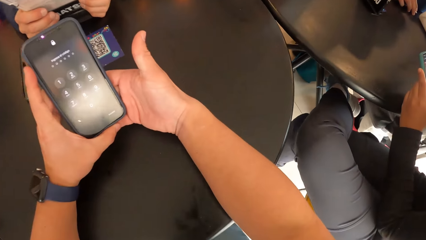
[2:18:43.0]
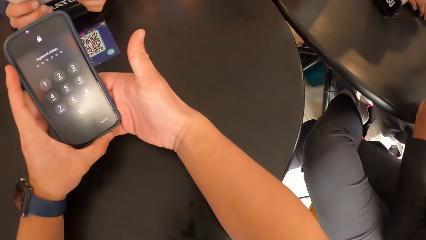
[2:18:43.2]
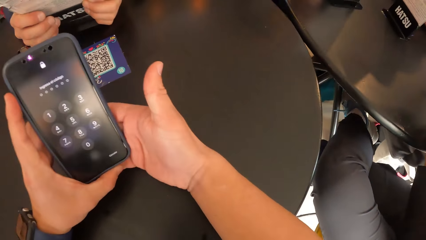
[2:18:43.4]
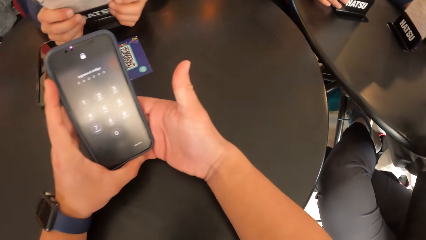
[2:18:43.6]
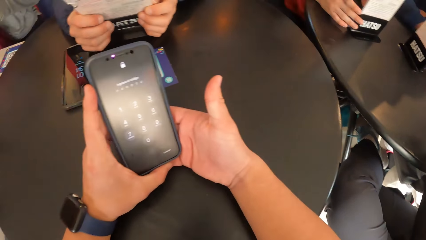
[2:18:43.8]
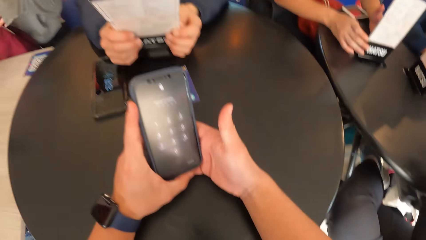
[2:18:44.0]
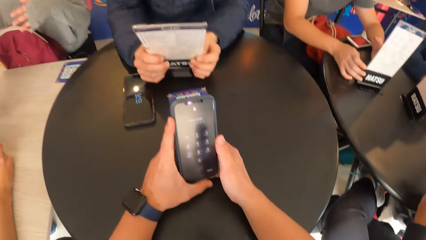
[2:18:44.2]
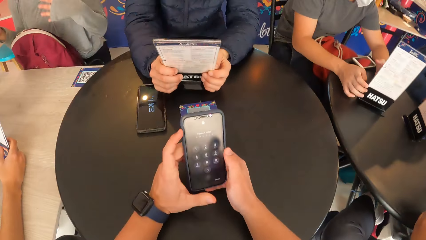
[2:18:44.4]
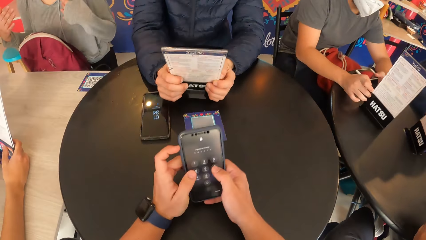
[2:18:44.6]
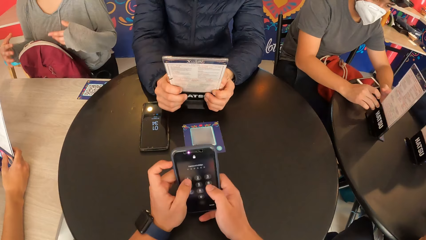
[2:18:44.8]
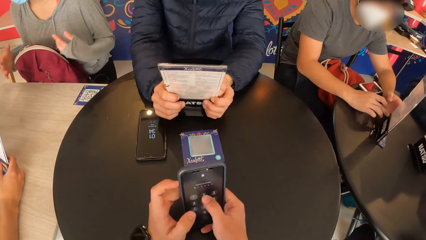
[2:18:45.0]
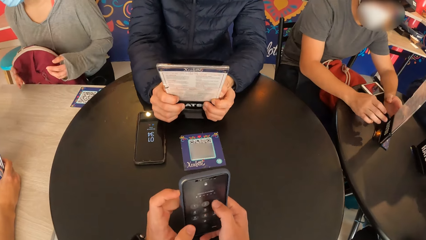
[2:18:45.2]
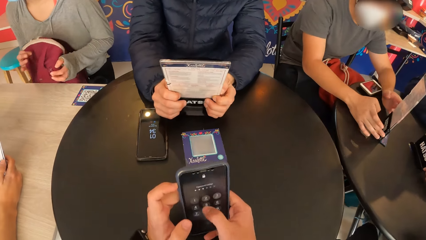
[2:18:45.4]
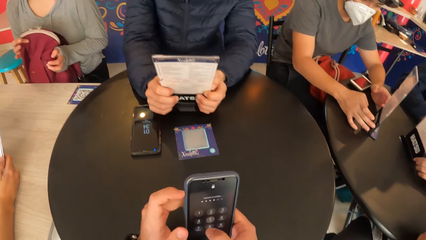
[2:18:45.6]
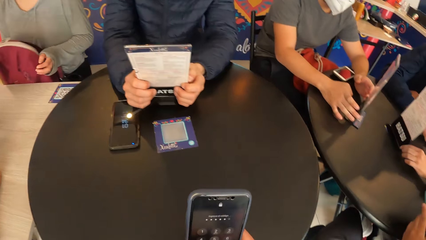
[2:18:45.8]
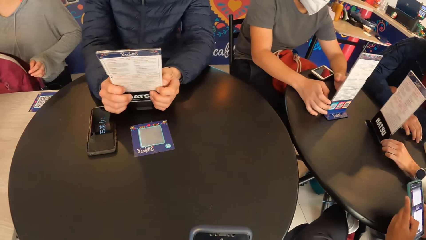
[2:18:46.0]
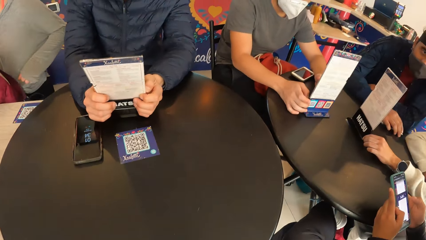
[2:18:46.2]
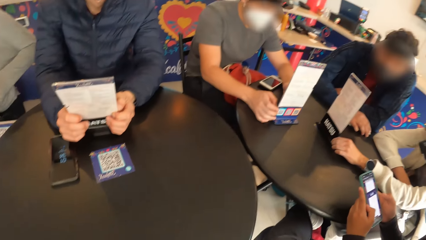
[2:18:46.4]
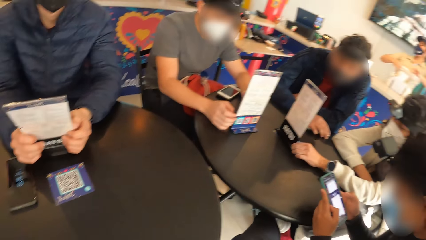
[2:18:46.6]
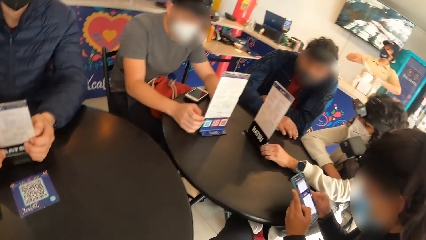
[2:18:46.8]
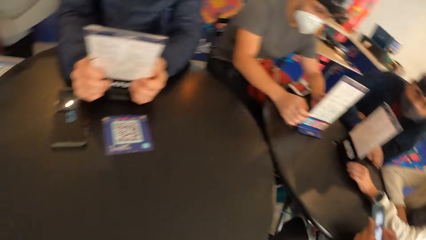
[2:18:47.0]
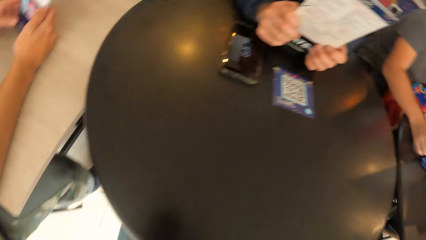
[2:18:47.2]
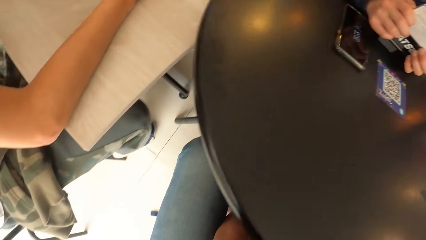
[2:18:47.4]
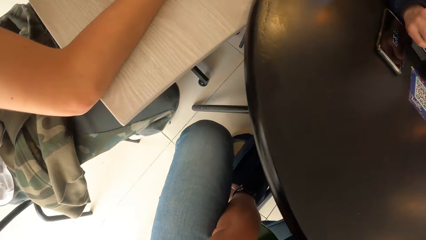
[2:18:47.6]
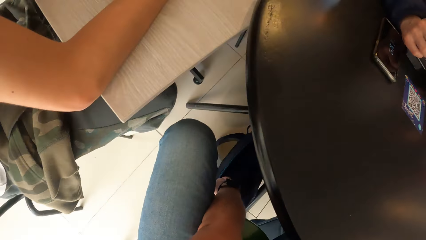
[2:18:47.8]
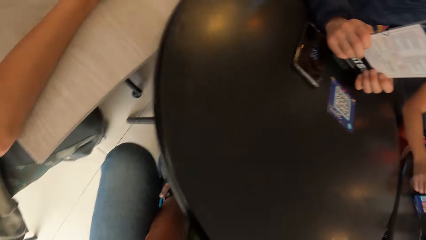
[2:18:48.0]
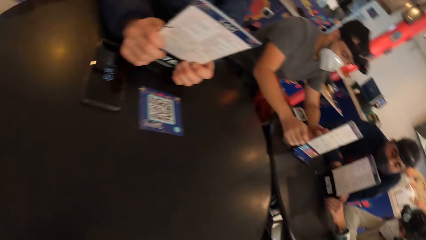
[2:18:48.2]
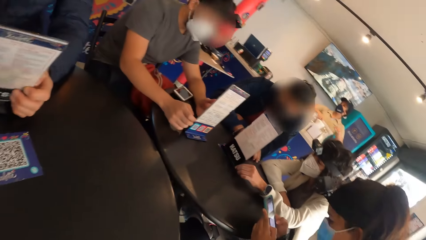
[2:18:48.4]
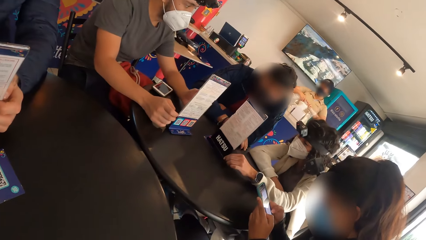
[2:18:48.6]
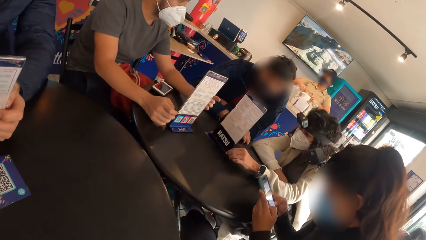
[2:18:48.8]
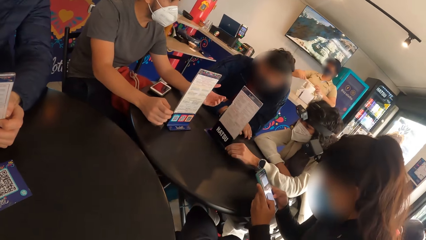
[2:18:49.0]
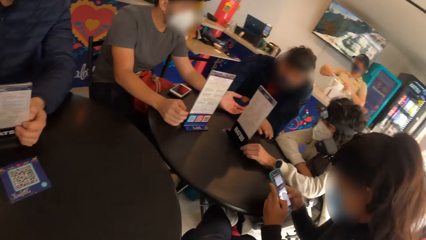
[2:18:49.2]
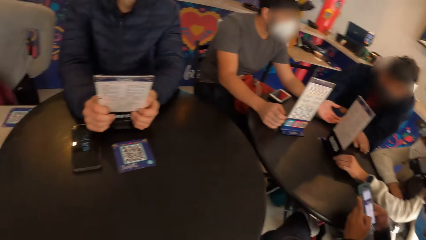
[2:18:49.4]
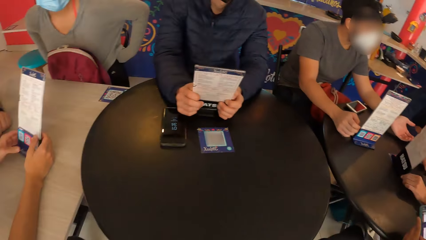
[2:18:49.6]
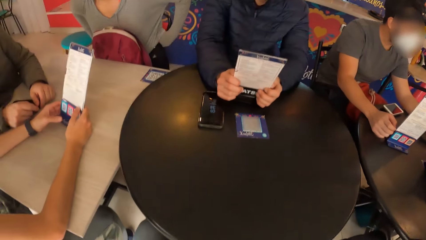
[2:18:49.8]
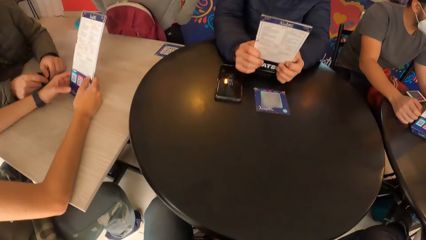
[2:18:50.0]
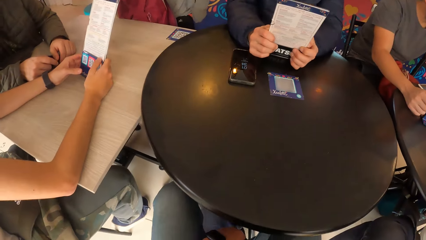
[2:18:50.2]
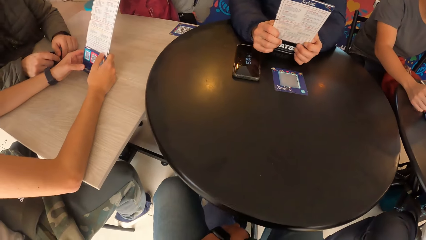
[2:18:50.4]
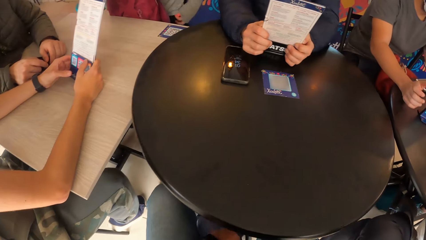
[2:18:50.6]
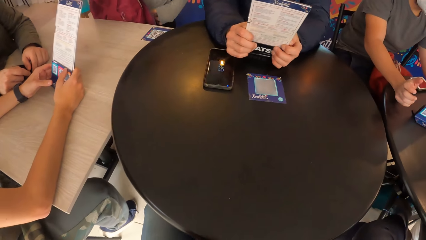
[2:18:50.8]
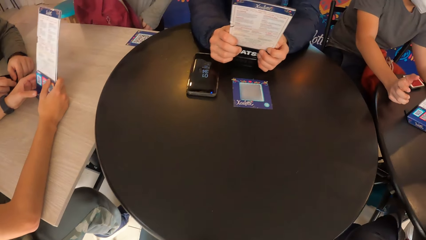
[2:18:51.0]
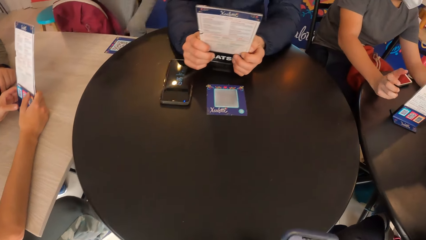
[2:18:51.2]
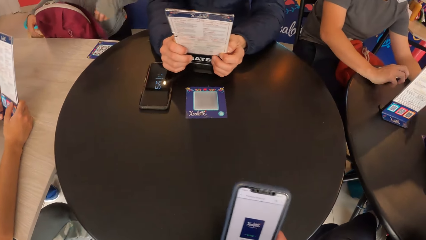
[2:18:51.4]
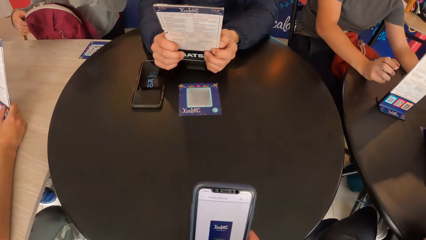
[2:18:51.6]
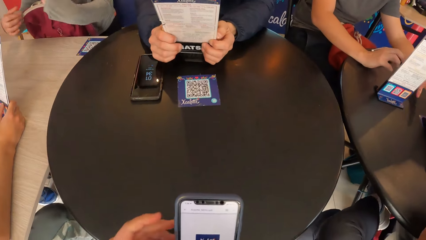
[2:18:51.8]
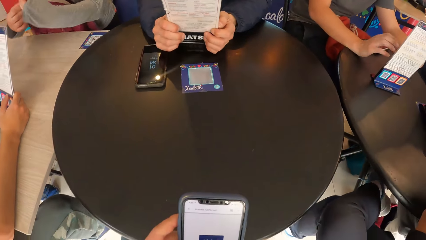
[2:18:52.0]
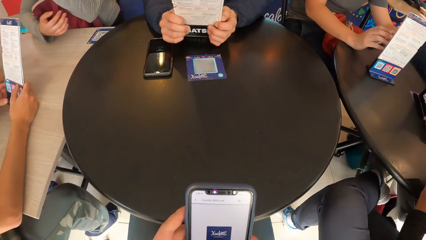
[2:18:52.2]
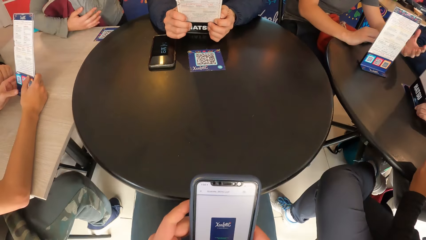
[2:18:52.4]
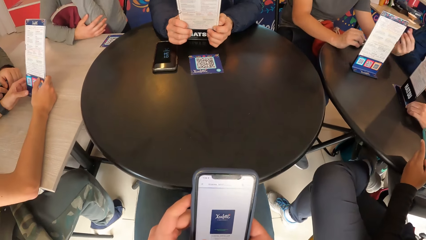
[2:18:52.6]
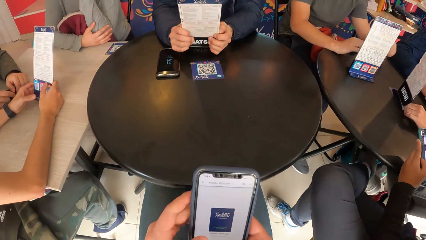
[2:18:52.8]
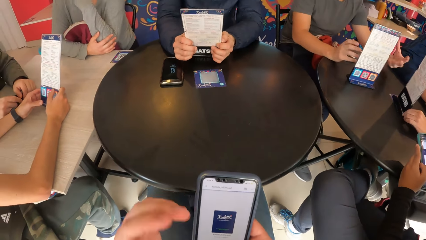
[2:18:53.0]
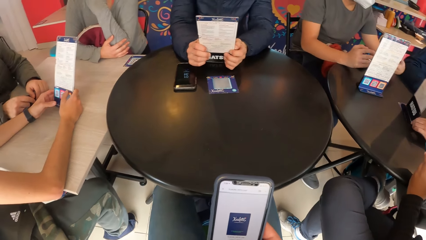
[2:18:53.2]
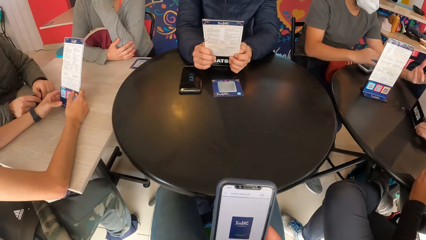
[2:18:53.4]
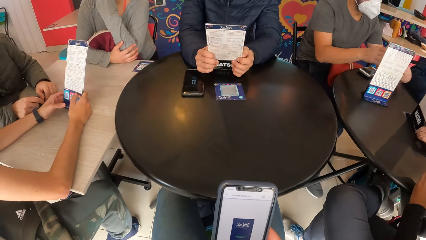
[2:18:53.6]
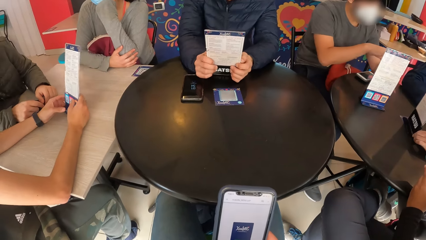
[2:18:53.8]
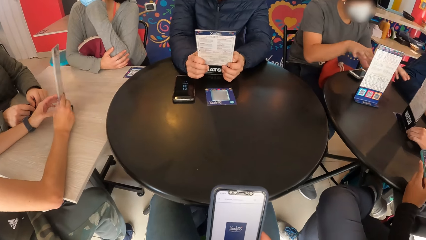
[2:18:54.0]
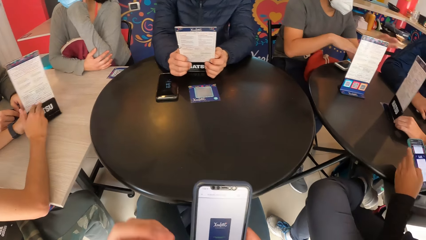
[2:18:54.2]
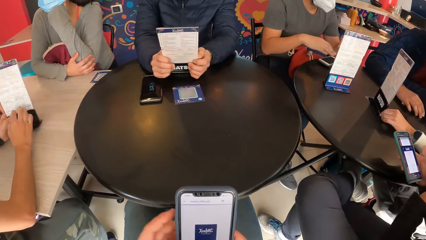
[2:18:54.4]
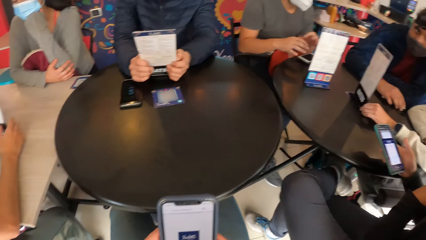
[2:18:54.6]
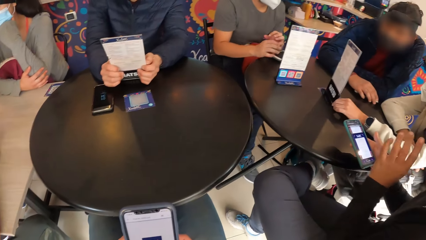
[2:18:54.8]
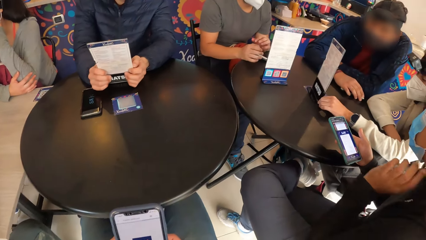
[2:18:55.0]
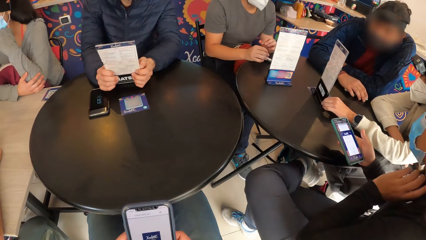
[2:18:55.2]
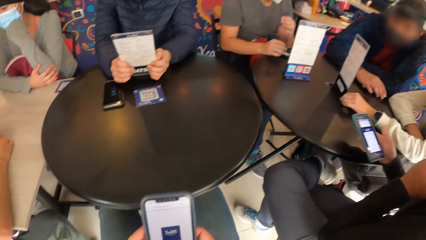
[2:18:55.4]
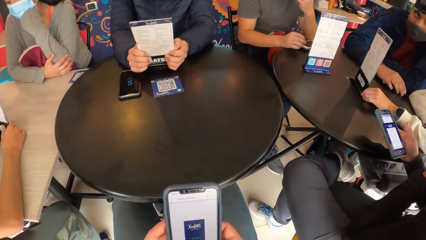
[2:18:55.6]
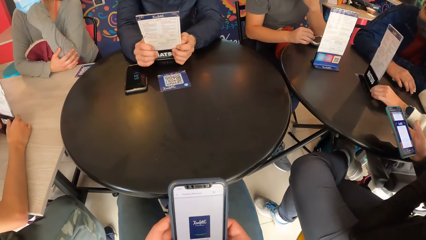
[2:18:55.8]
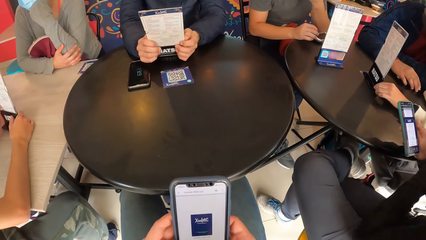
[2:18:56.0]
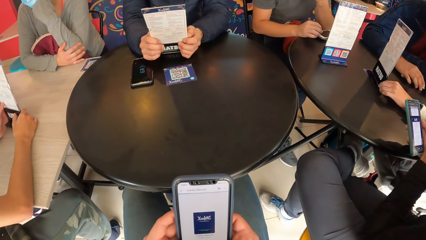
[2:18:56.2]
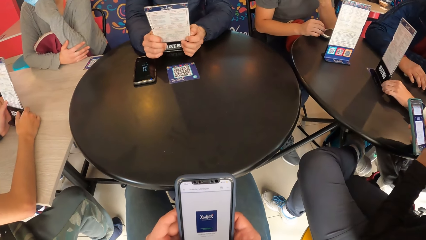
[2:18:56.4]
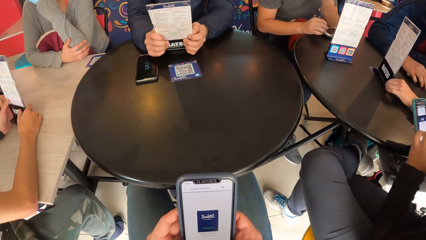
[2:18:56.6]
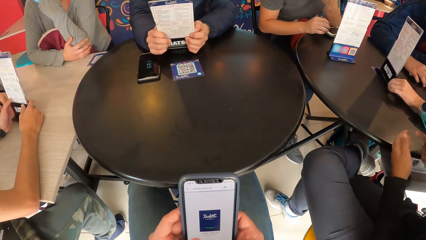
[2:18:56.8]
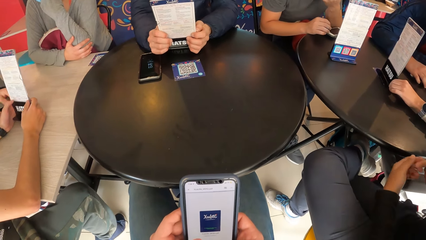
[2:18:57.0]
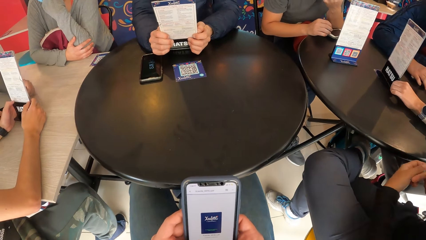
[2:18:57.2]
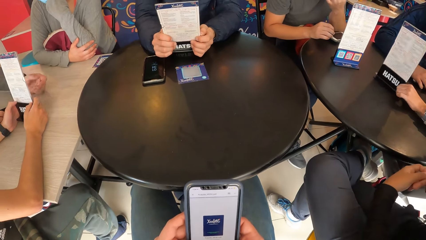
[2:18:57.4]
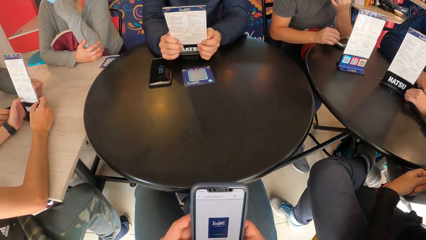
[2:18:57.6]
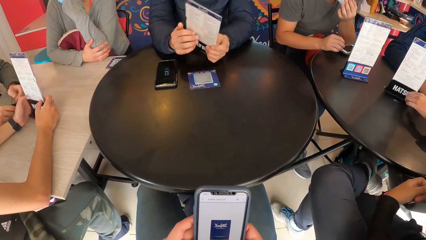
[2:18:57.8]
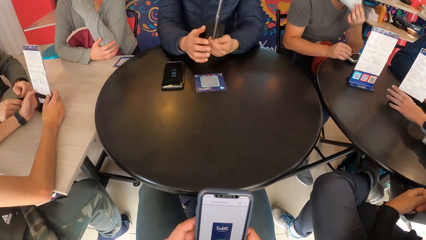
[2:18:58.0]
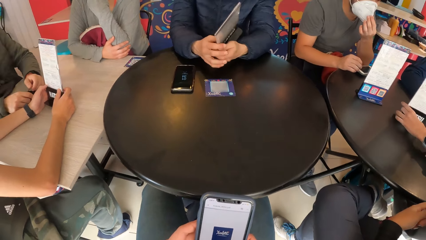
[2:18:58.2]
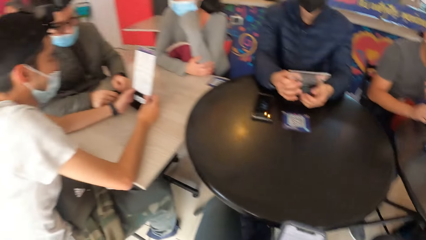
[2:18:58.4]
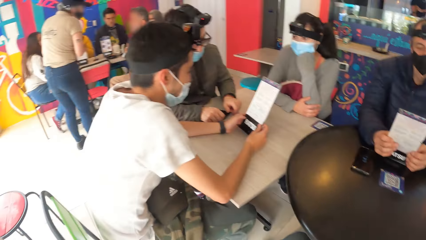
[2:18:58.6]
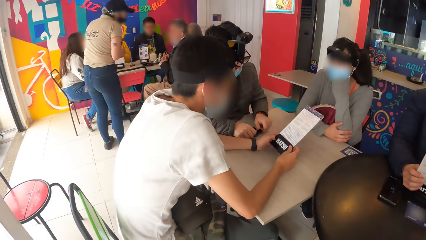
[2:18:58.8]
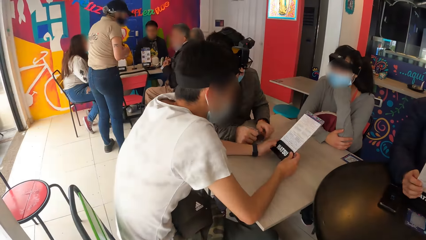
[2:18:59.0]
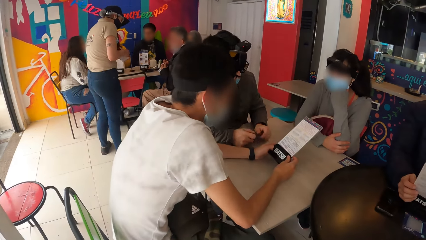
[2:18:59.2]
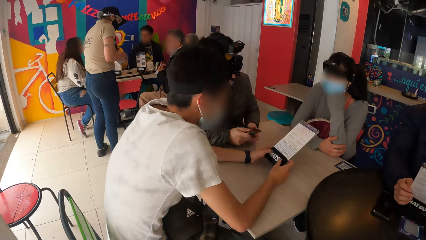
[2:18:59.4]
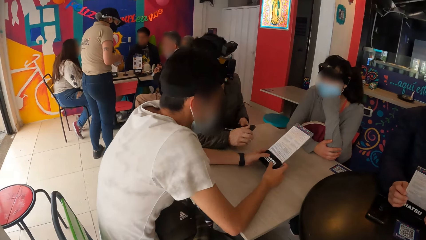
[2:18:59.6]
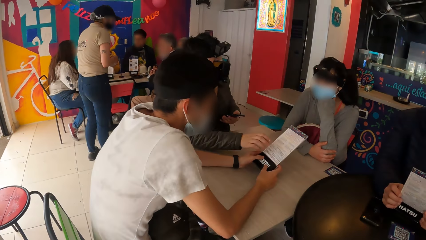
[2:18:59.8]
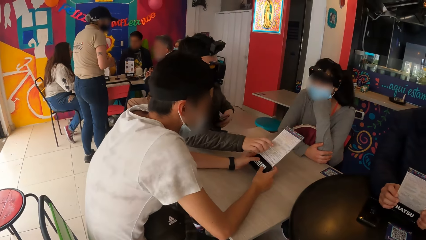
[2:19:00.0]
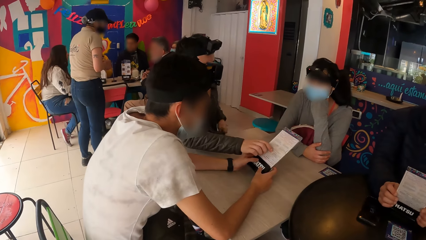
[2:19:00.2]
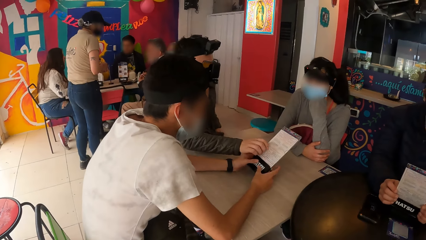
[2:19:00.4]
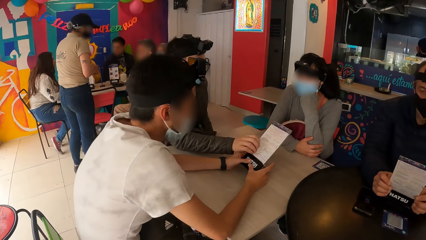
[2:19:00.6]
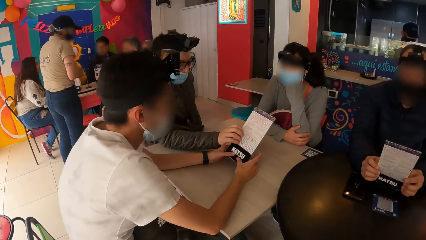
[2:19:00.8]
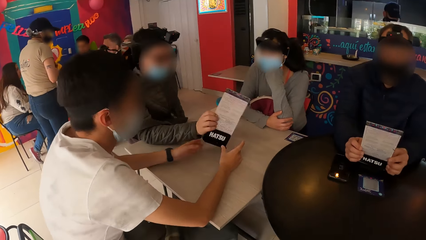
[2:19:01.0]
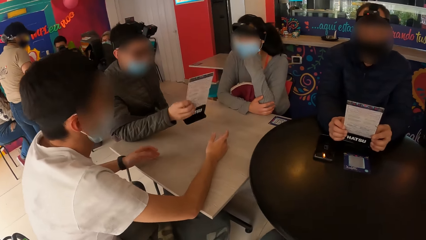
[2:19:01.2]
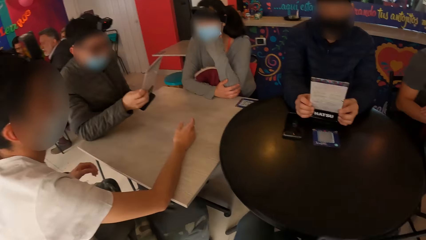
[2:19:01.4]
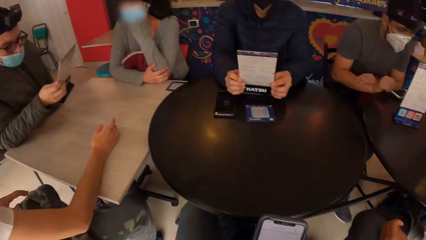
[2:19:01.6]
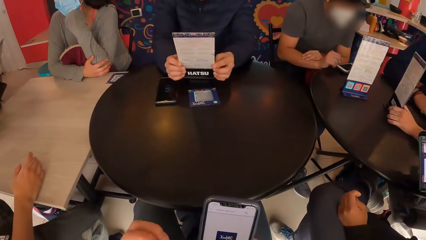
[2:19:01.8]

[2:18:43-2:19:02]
The camera wearer presses the phone with both hands. A man gives the menu in his right hand to another man.
